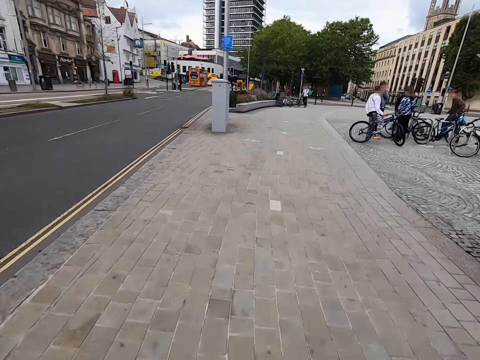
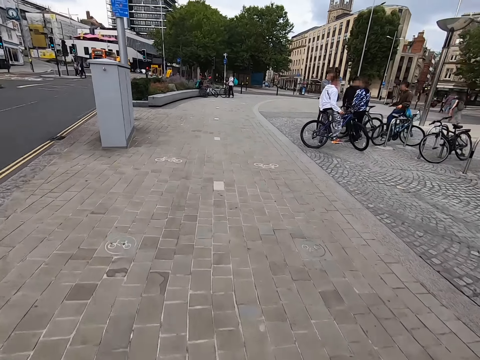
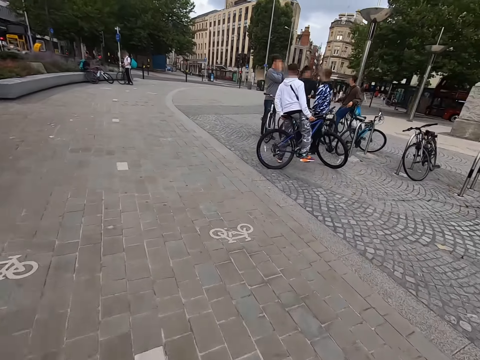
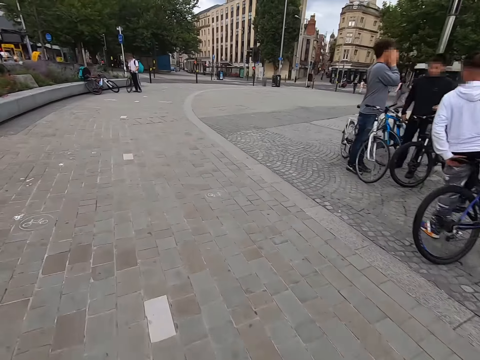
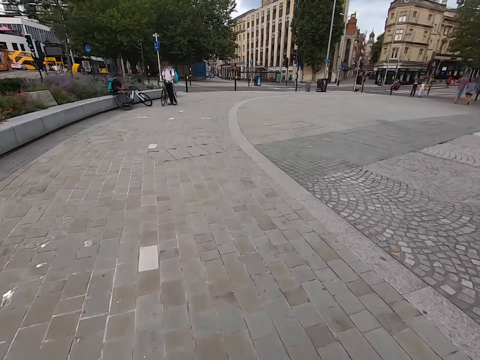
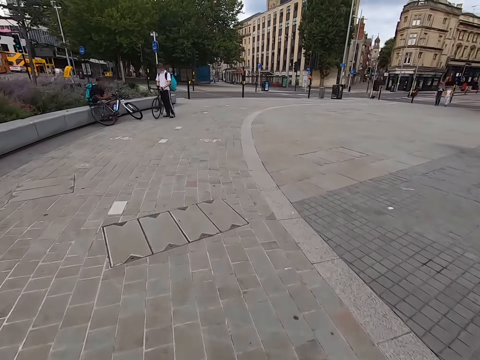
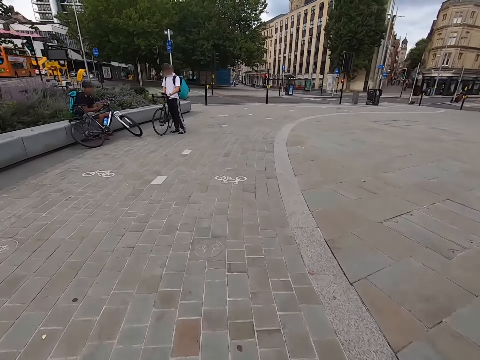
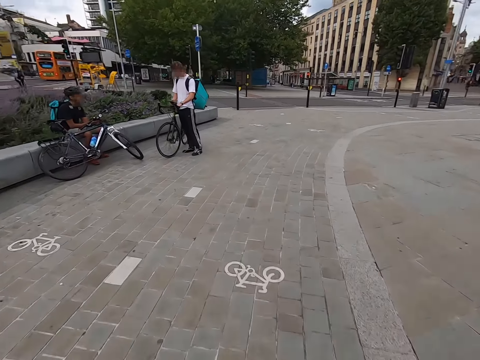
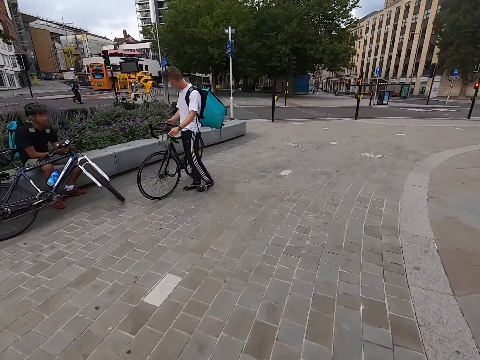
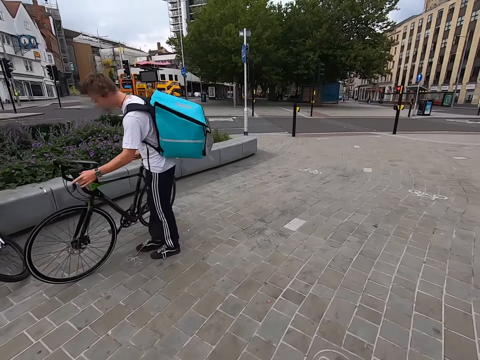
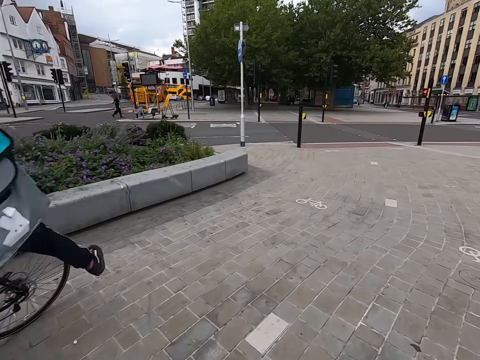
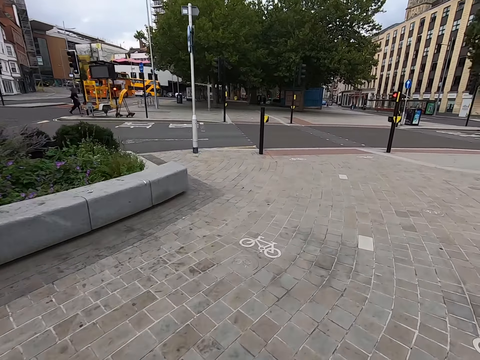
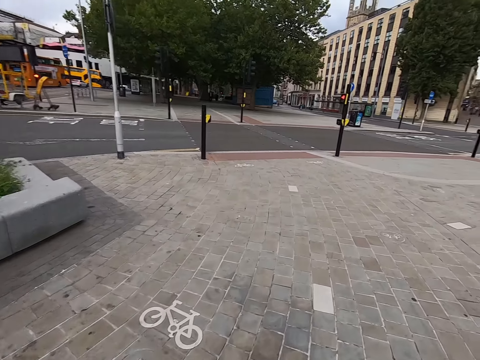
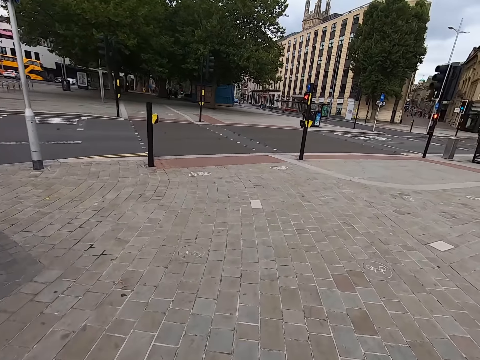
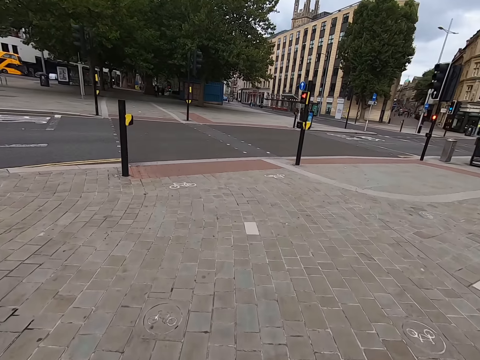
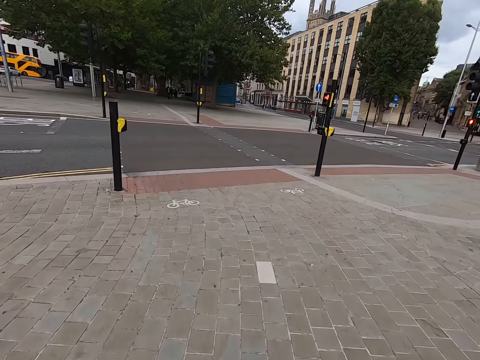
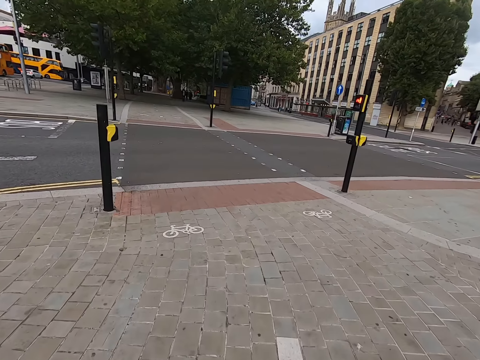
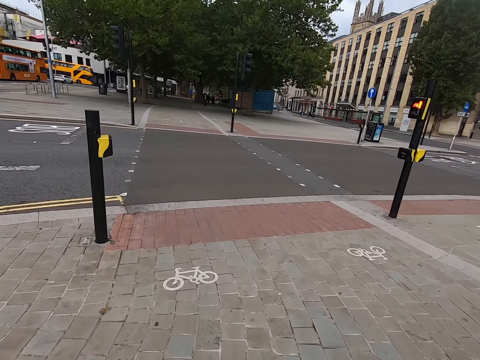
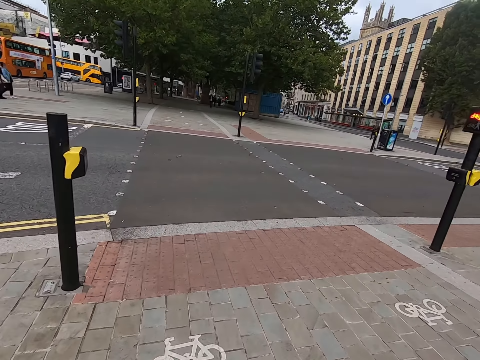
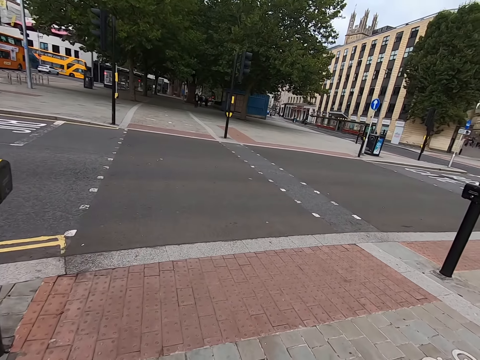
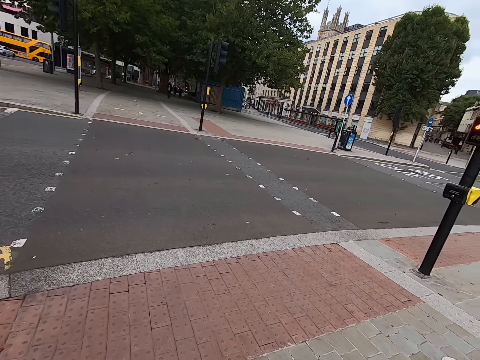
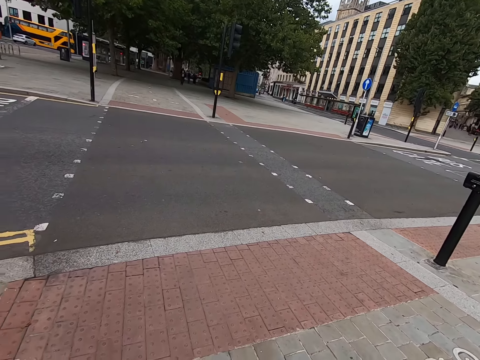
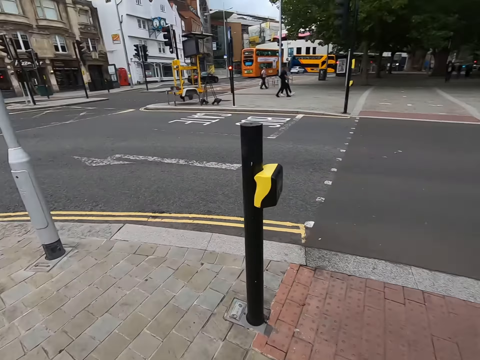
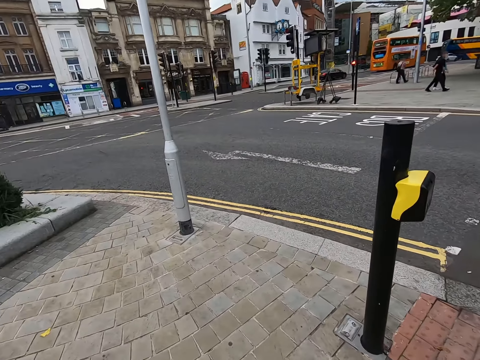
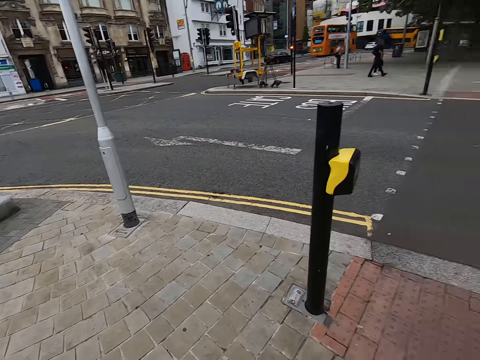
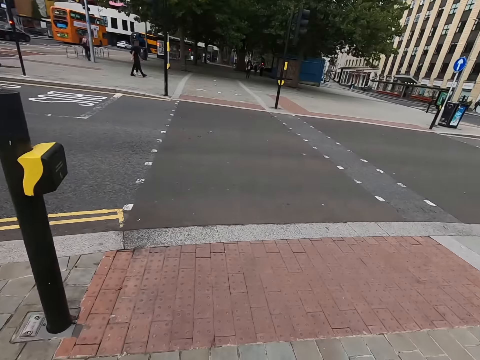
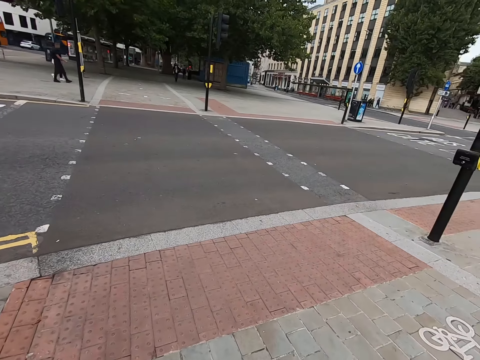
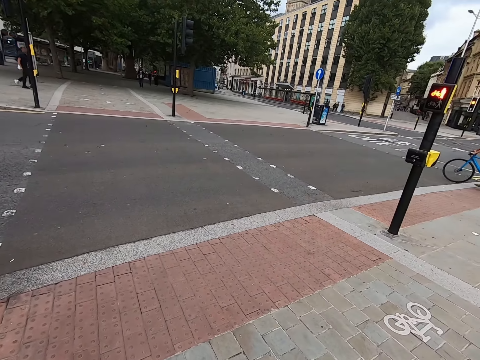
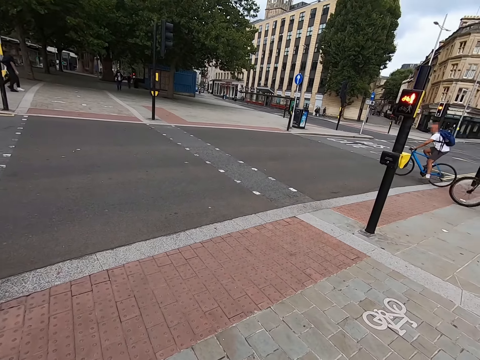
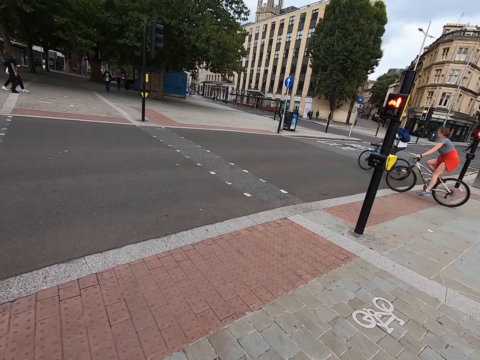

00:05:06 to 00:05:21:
The camera wearer watches the background. They stop to ride.

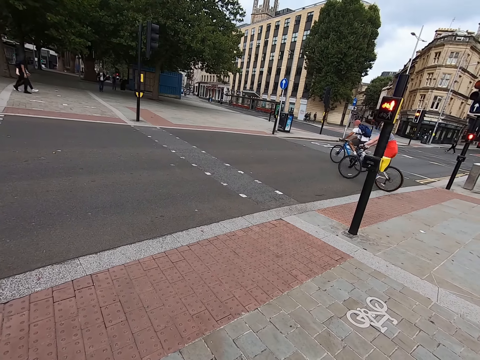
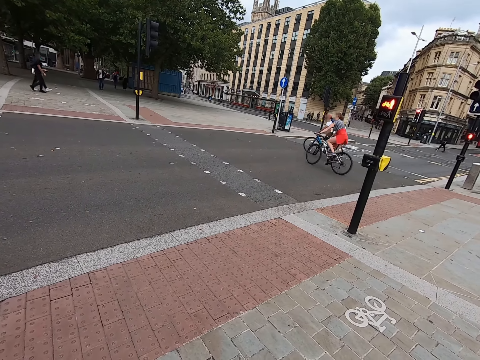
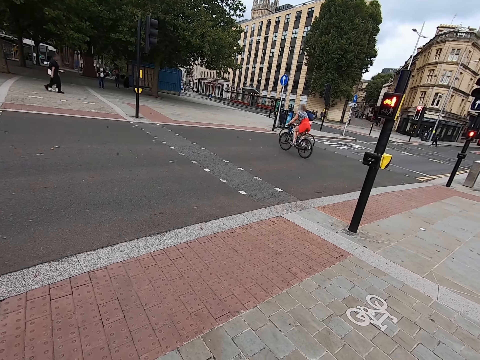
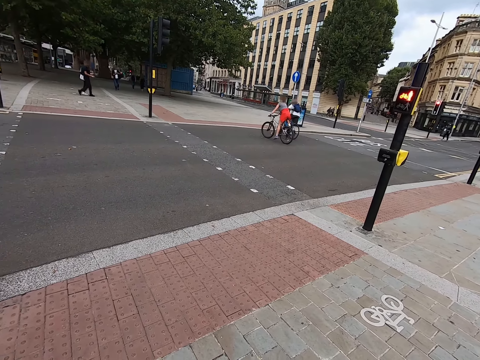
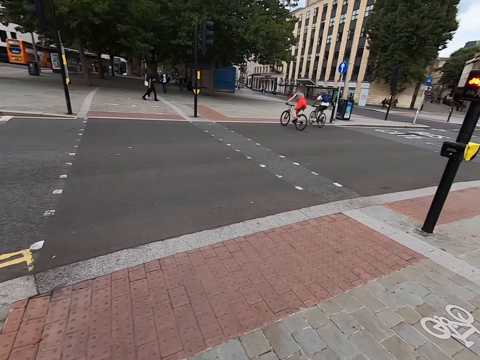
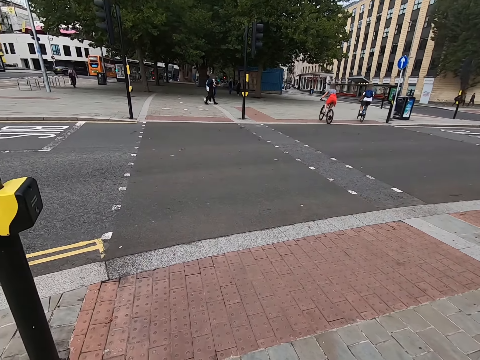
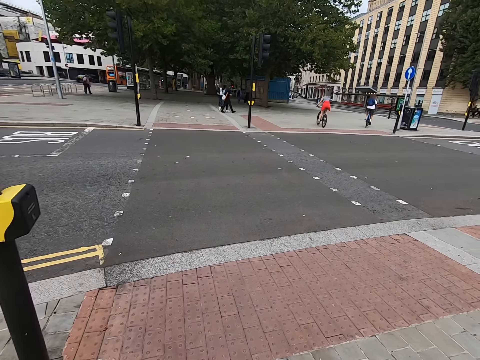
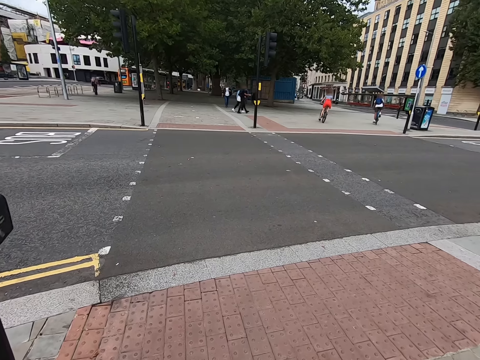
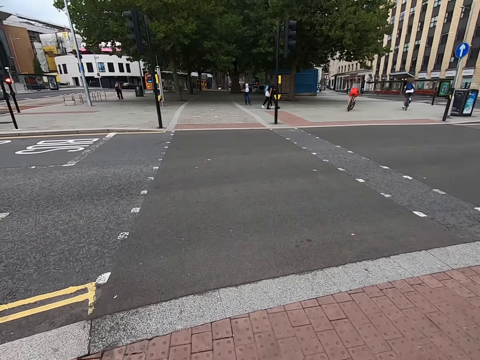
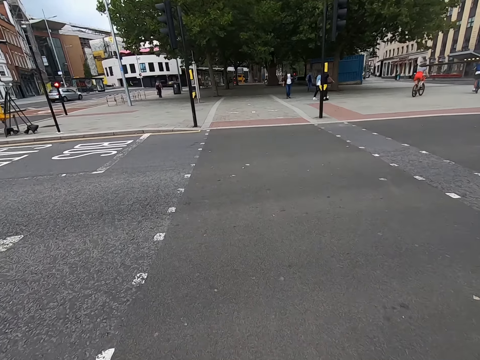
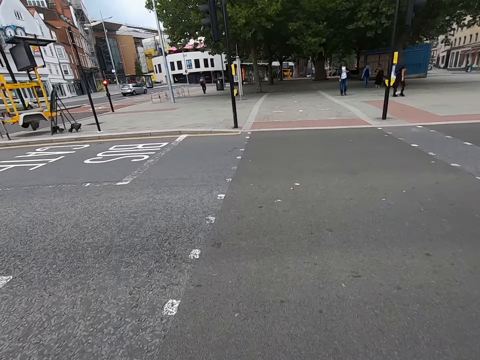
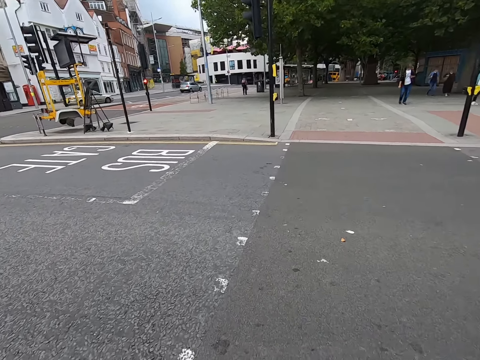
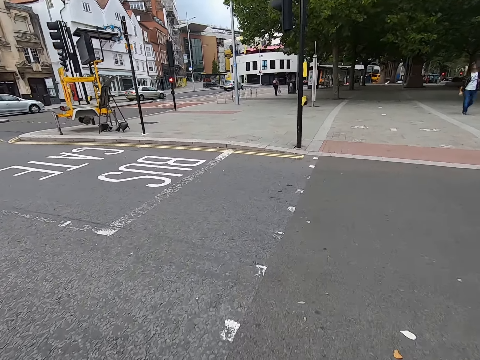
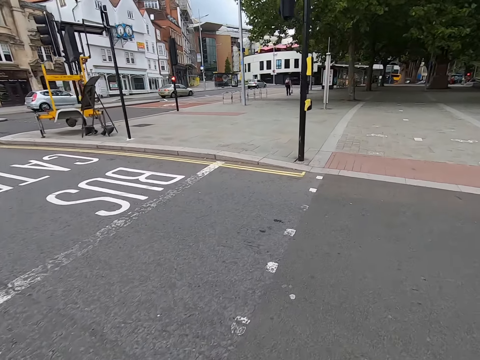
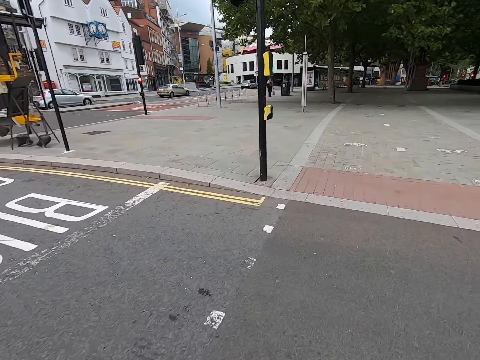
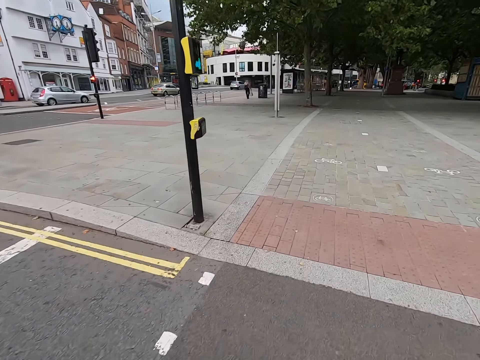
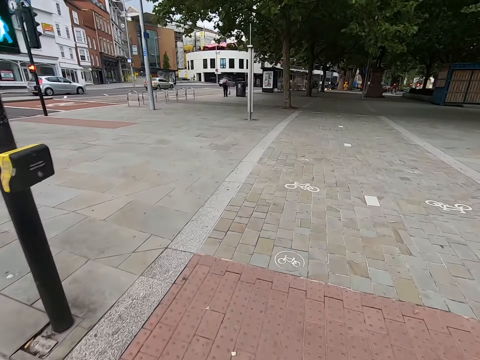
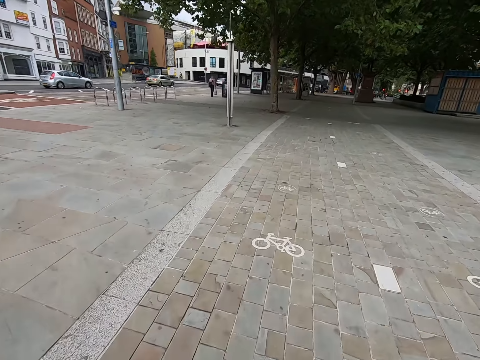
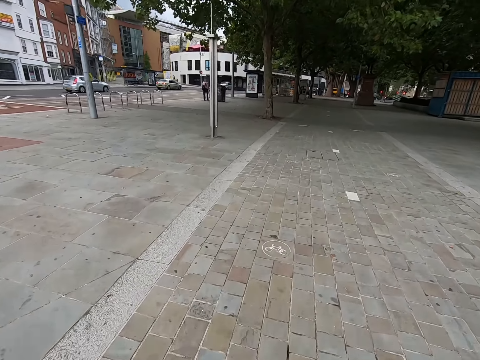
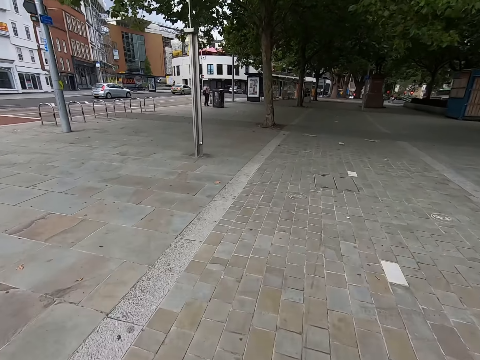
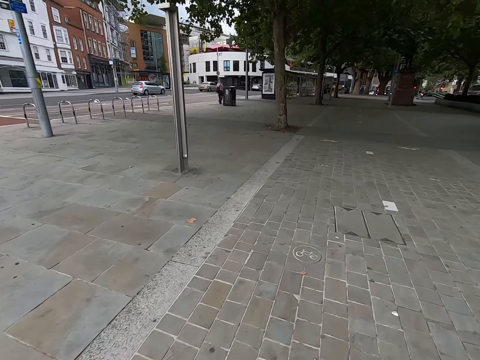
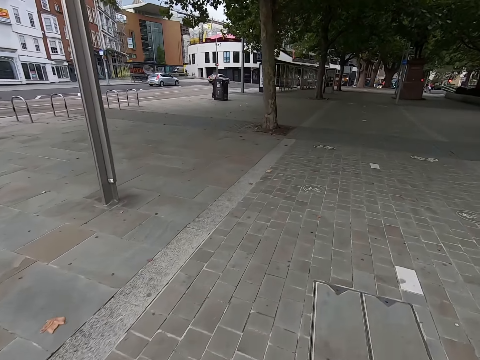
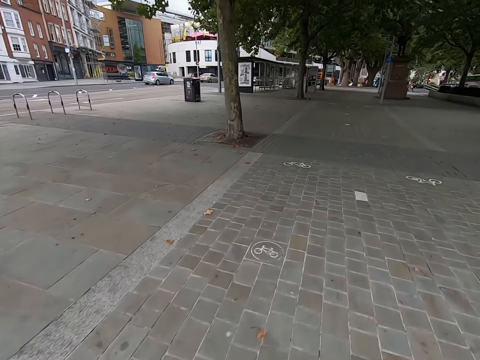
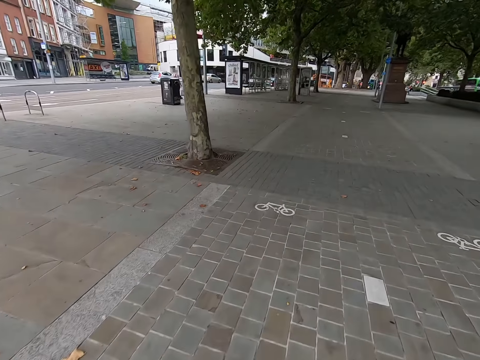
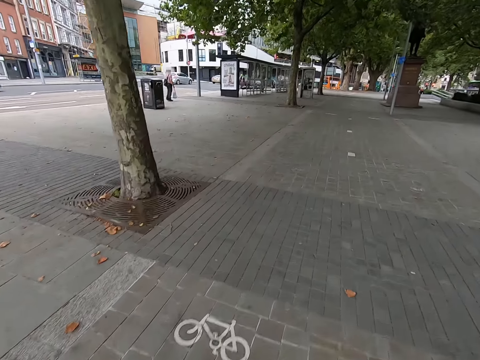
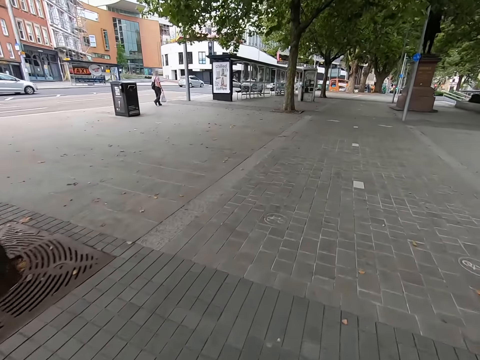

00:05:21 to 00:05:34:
The camera wearer rides along the road. They walk.
